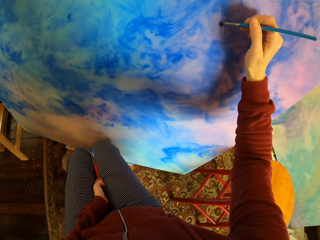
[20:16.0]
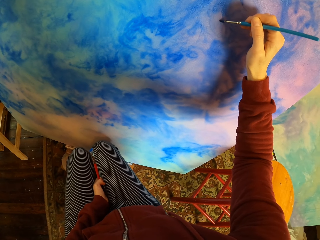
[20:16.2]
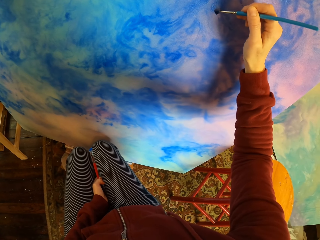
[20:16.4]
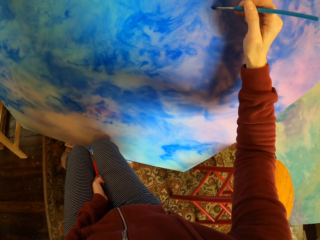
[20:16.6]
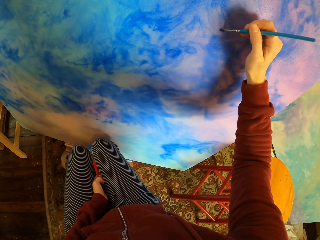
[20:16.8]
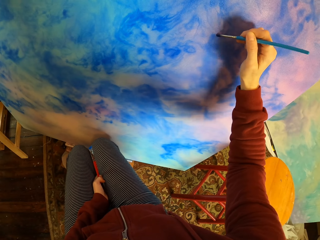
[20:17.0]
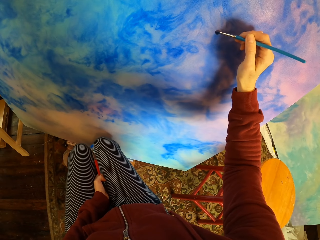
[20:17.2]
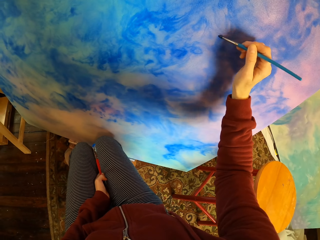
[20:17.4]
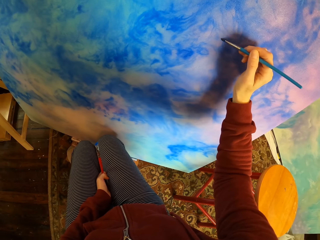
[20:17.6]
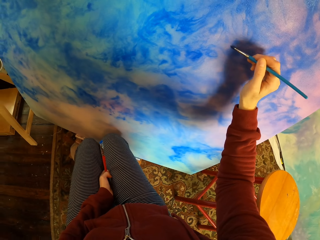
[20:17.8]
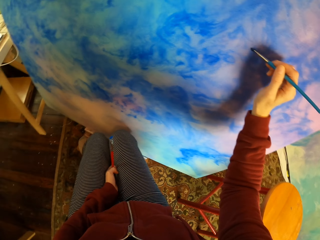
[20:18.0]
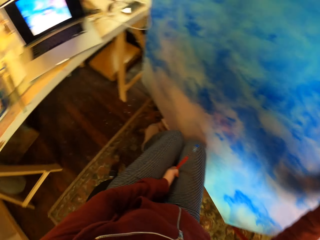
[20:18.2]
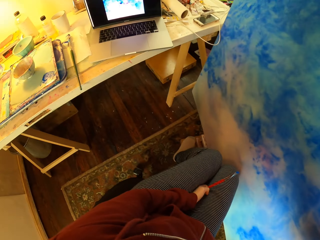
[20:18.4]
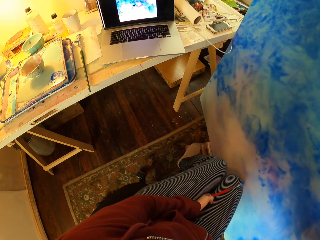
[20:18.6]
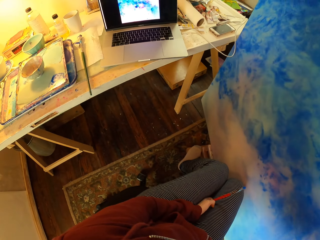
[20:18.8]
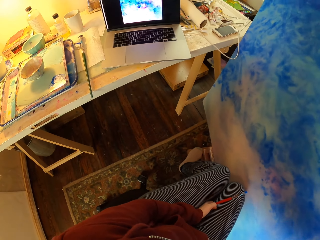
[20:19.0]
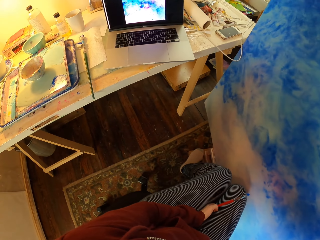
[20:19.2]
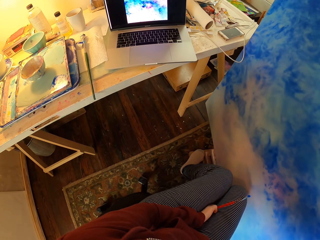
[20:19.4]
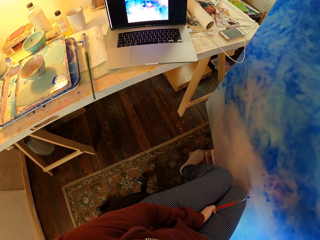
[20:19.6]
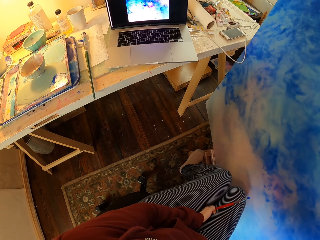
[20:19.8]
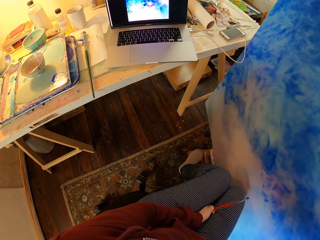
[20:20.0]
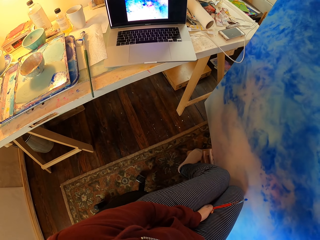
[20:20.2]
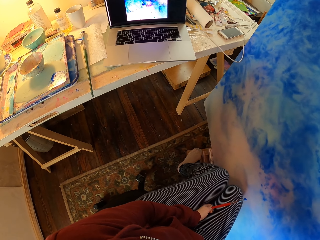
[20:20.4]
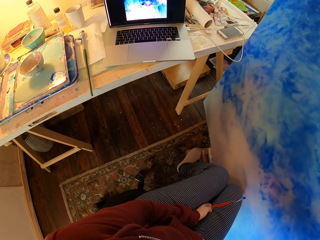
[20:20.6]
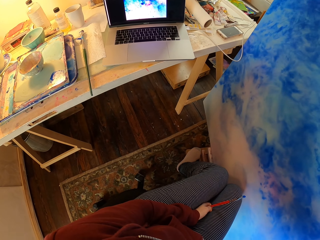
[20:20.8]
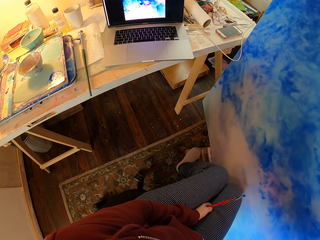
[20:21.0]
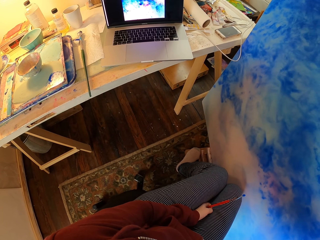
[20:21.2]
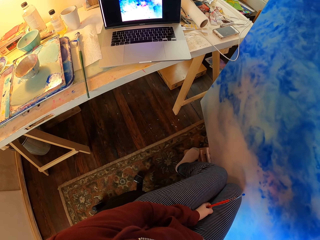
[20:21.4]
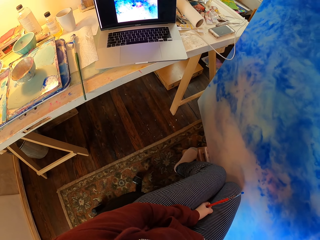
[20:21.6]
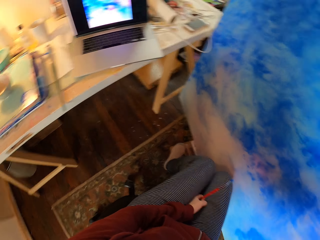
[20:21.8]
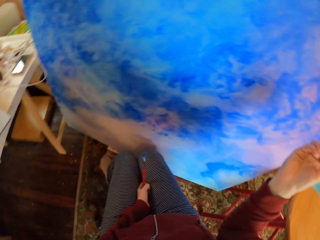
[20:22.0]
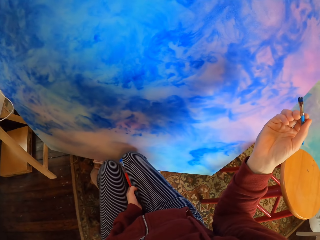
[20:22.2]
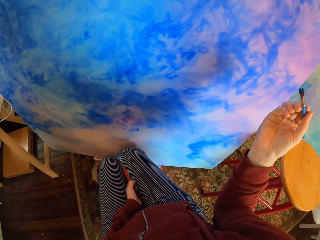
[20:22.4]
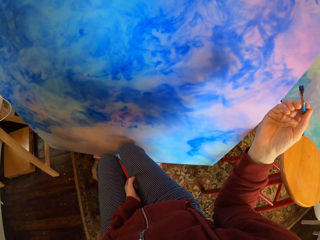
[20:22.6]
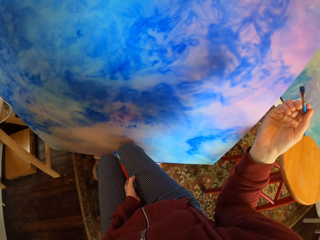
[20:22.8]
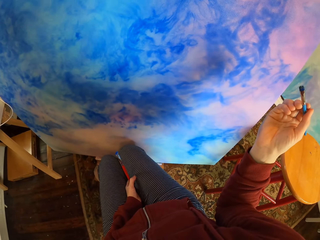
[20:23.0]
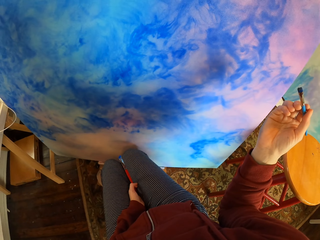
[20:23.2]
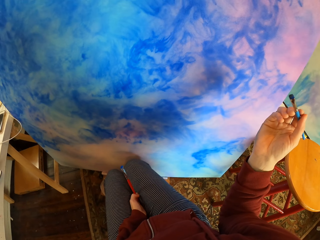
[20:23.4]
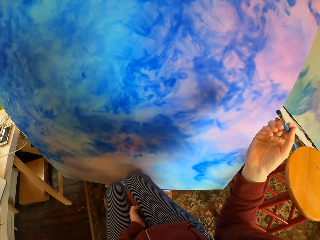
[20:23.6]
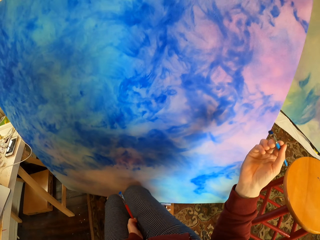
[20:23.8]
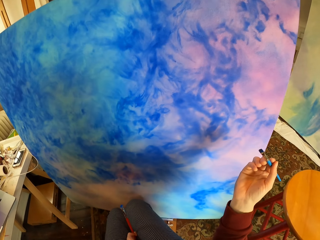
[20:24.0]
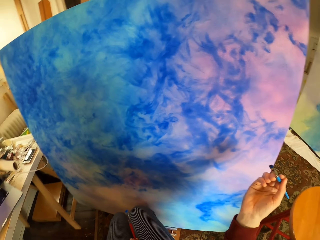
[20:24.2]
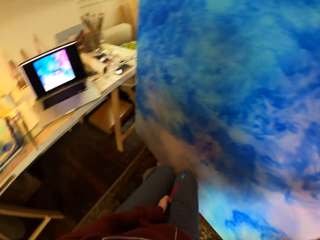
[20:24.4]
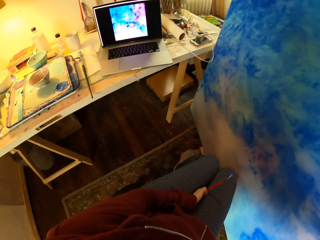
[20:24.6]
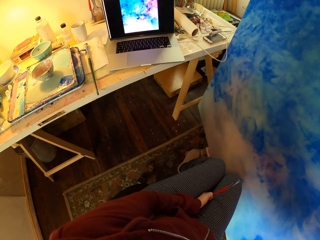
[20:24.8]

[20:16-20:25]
The camera wearer looks at the laptop. They look at the art.

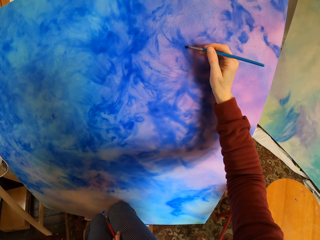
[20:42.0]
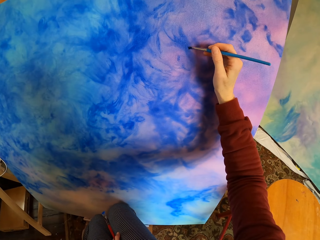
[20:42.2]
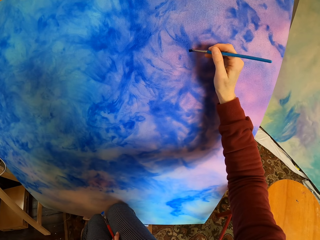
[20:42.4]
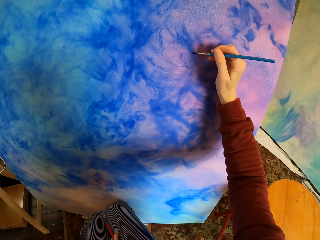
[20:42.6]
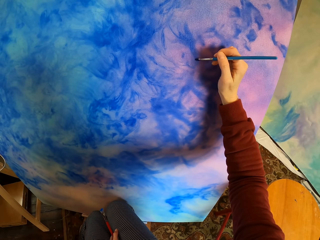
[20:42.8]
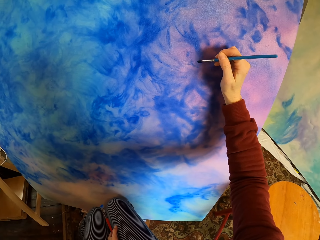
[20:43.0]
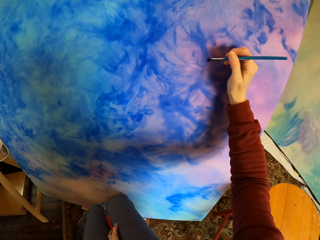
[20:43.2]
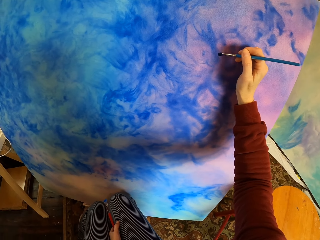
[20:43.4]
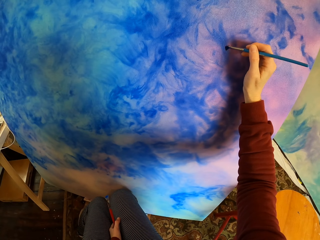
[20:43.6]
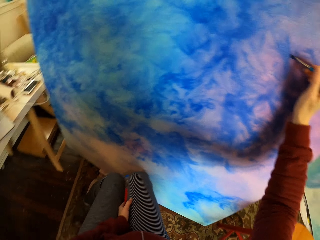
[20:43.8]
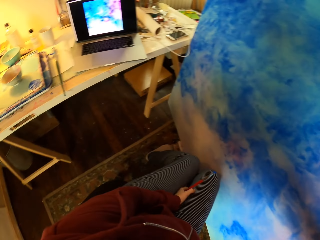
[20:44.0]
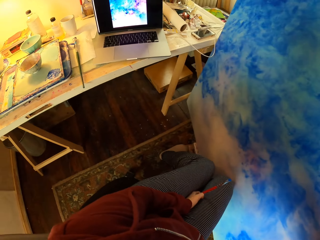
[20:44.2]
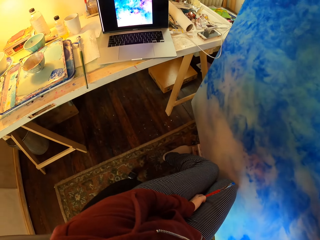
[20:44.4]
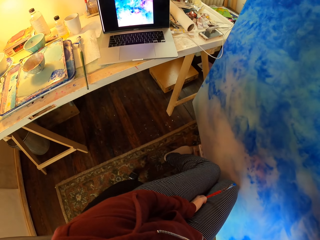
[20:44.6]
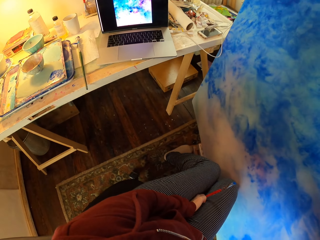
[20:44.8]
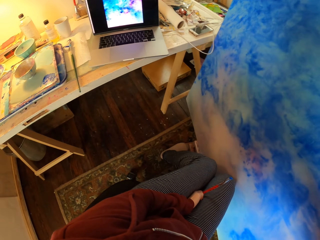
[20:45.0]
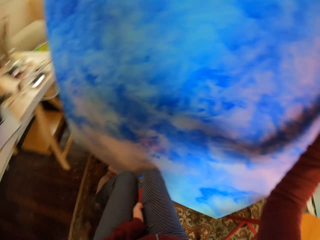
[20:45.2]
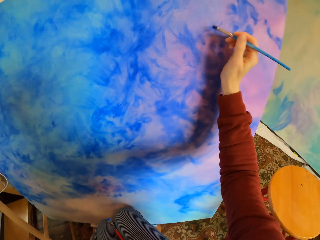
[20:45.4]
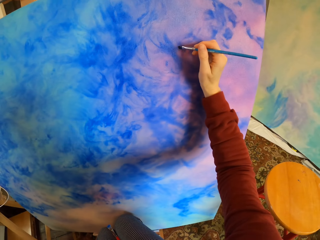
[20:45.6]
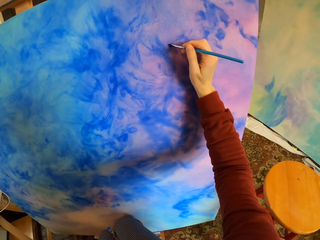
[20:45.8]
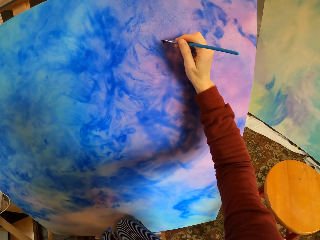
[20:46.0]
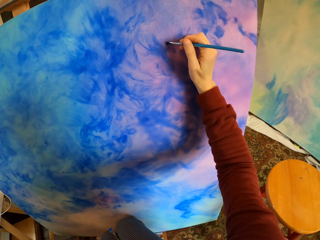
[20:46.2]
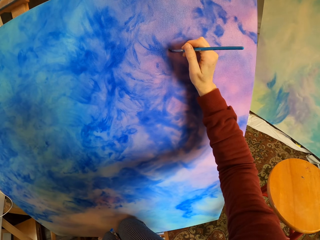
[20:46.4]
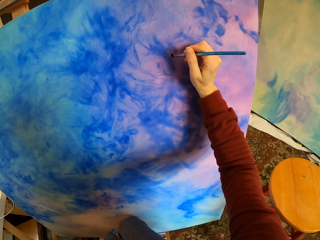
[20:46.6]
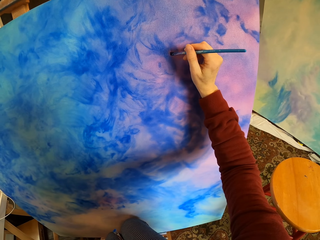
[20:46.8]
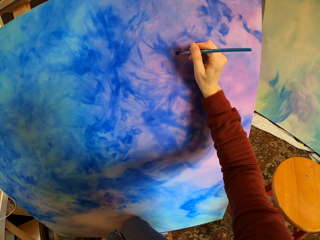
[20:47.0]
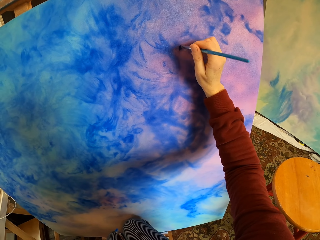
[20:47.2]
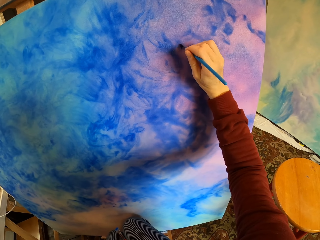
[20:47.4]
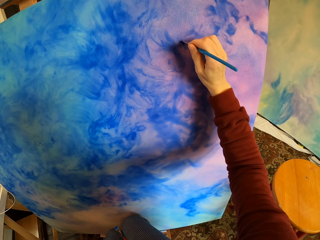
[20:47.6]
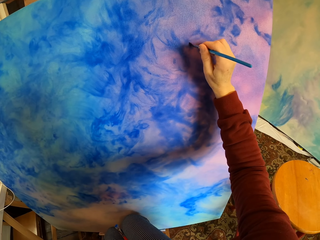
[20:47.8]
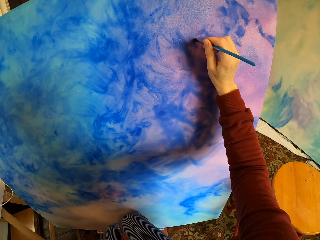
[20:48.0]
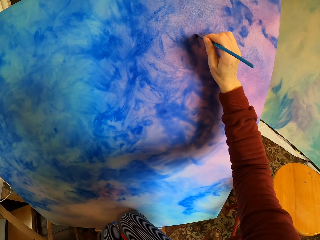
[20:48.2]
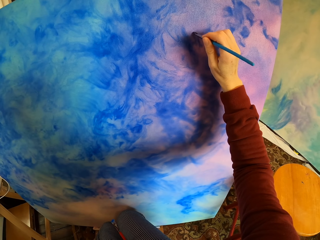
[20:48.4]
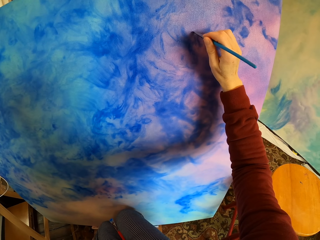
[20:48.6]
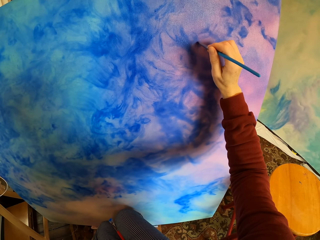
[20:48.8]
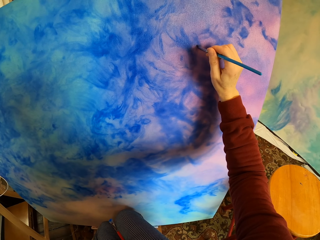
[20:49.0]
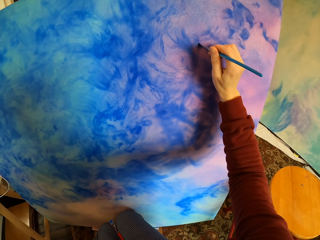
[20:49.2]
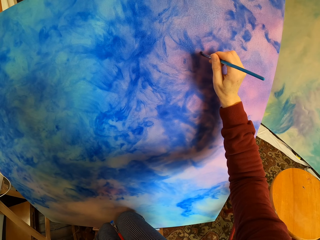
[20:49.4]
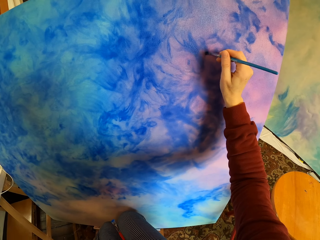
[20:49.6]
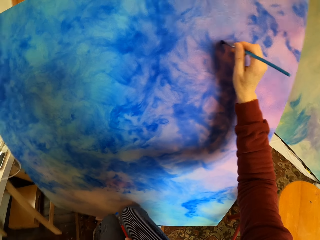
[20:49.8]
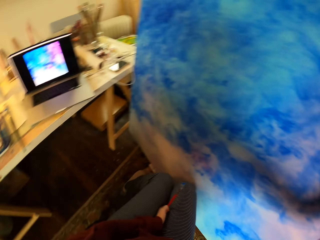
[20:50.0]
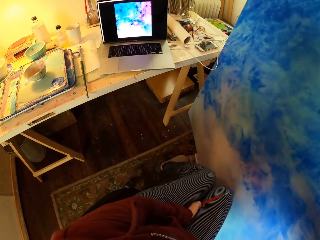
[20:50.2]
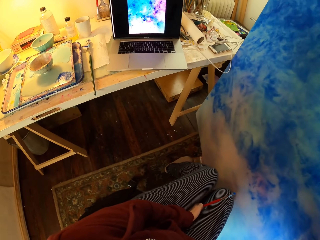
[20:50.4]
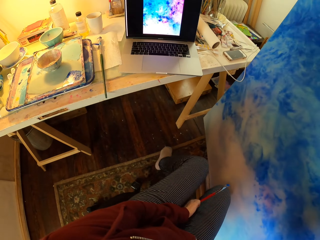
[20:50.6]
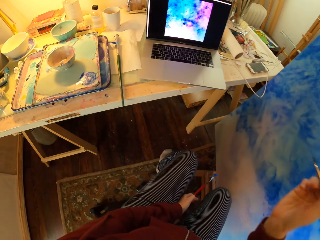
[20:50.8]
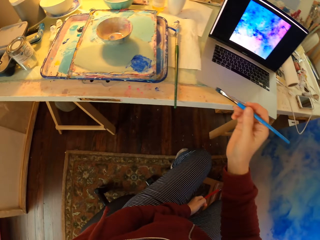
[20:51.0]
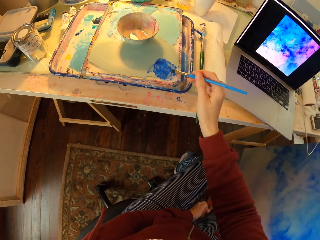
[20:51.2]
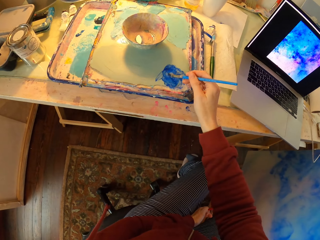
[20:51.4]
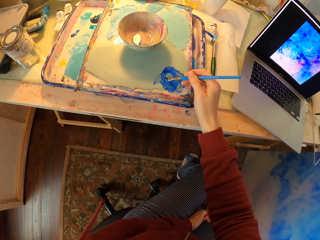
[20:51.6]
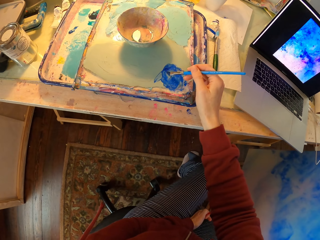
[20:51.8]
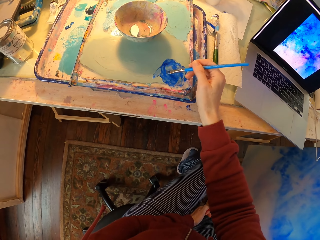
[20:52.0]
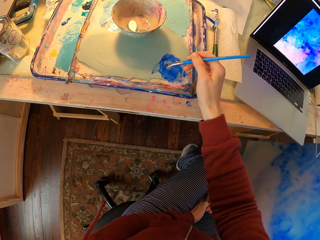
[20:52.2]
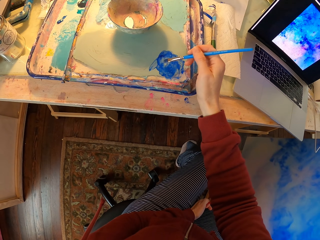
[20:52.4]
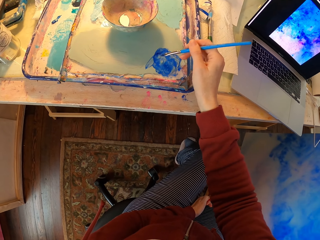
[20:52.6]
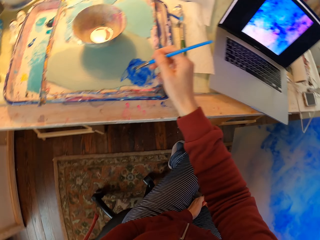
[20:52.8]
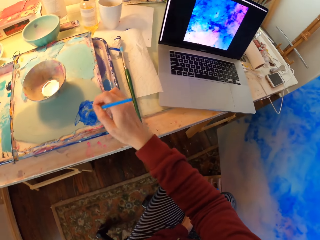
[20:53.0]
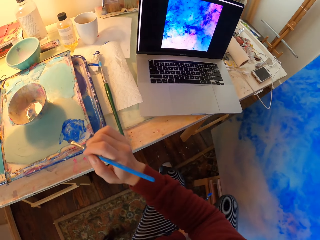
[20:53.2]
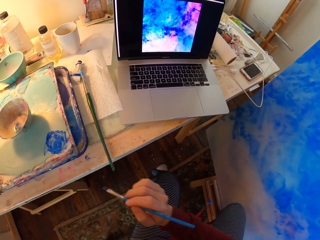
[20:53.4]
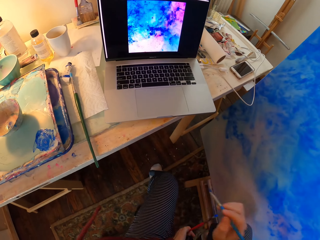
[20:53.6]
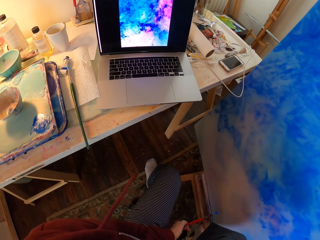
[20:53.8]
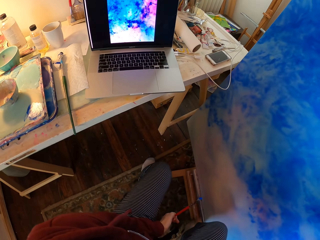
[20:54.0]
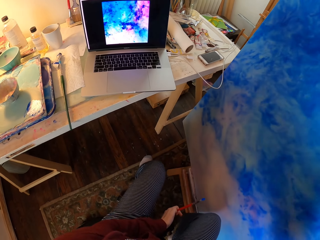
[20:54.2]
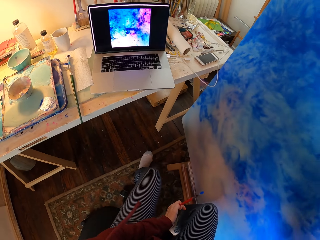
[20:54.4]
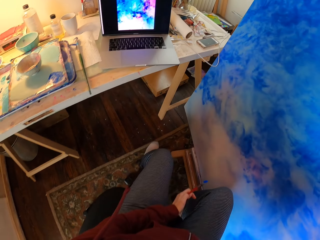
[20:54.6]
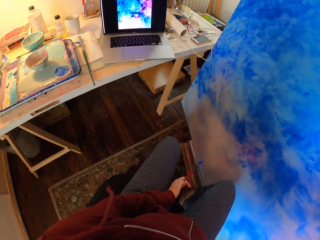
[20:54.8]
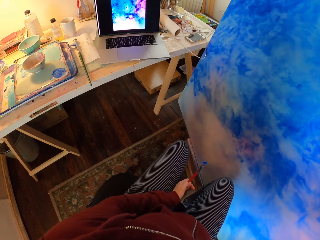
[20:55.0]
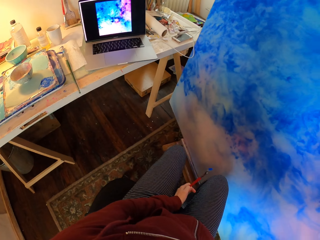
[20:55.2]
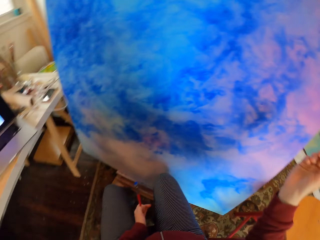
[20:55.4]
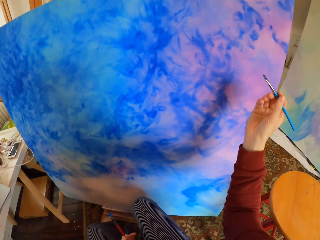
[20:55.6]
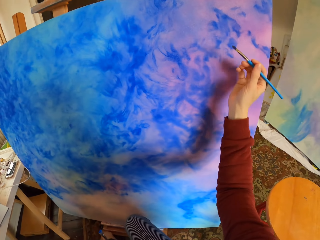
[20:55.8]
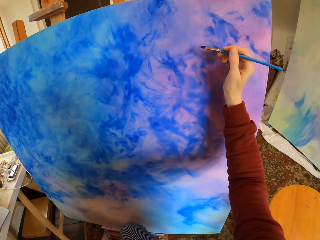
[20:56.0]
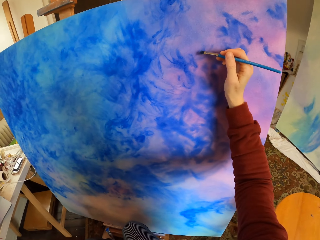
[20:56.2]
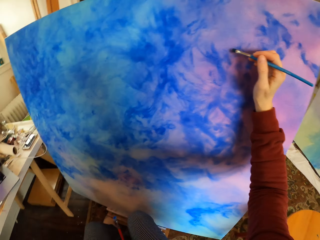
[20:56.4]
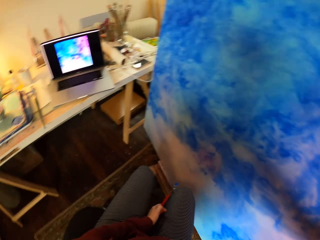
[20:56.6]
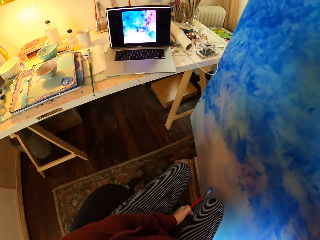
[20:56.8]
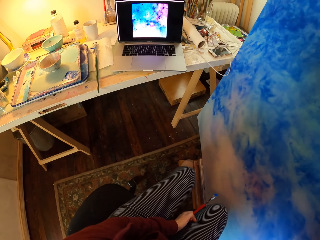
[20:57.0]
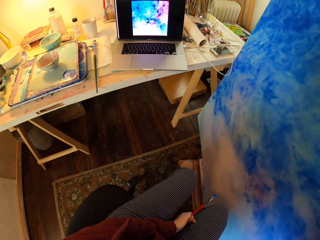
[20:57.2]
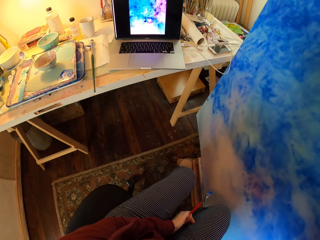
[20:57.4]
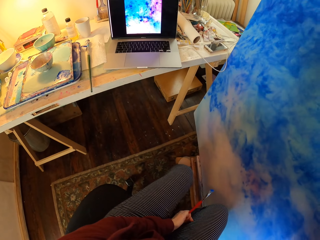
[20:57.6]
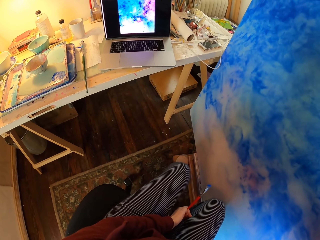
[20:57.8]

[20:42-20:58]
The camera wearer paints the wooden board or art. They look at the laptop. They paint the art. They look at the laptop. They put paint on the brush. They look at the laptop.
